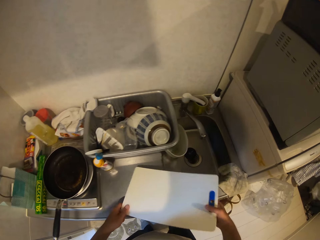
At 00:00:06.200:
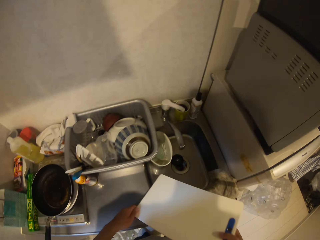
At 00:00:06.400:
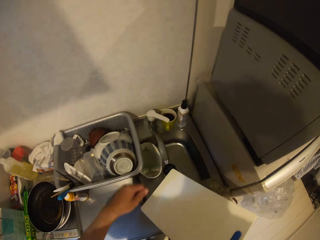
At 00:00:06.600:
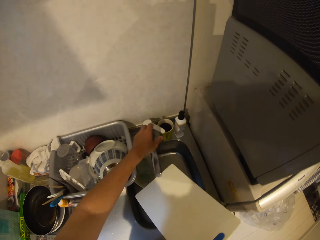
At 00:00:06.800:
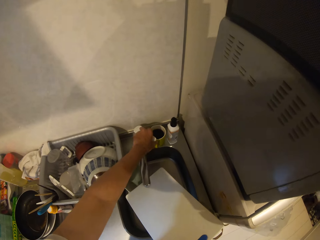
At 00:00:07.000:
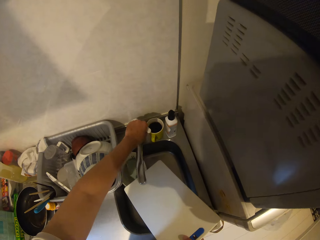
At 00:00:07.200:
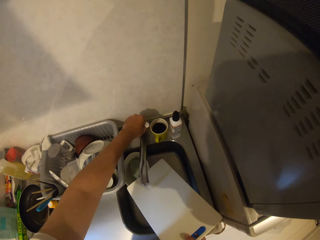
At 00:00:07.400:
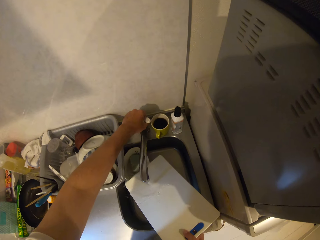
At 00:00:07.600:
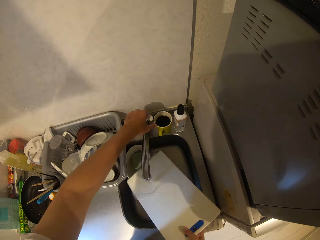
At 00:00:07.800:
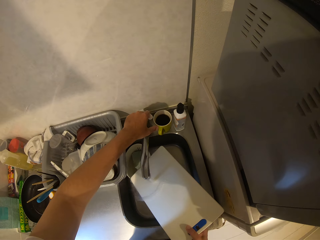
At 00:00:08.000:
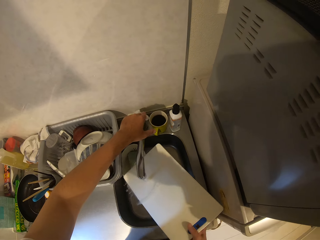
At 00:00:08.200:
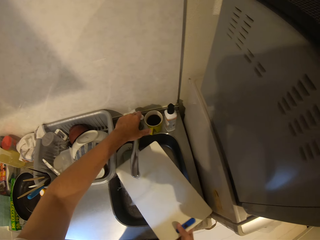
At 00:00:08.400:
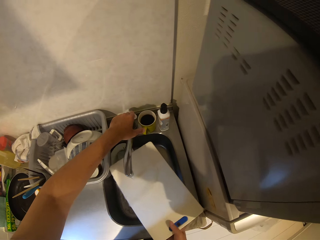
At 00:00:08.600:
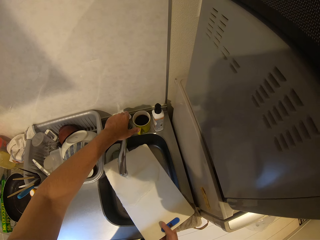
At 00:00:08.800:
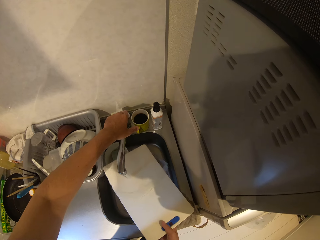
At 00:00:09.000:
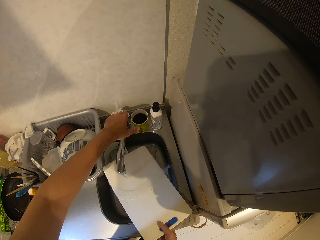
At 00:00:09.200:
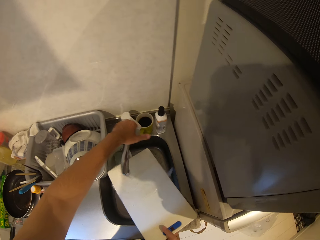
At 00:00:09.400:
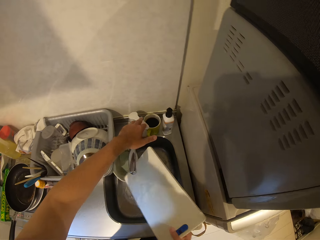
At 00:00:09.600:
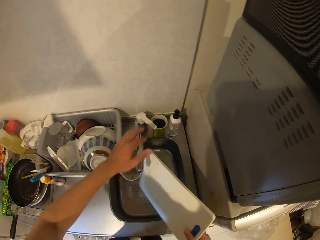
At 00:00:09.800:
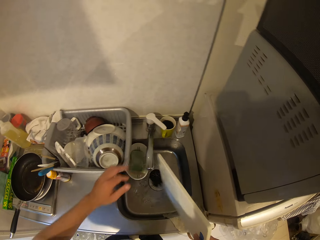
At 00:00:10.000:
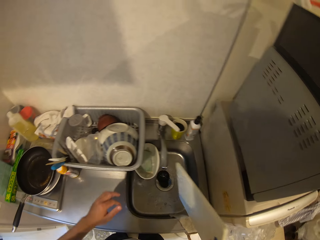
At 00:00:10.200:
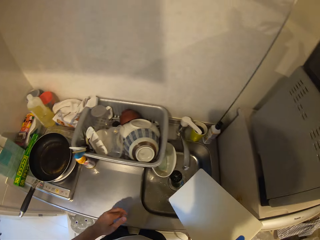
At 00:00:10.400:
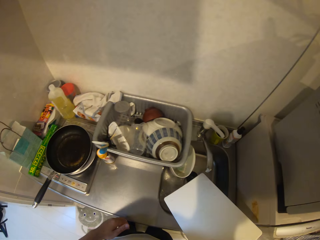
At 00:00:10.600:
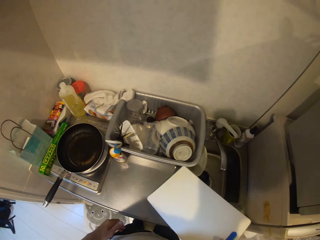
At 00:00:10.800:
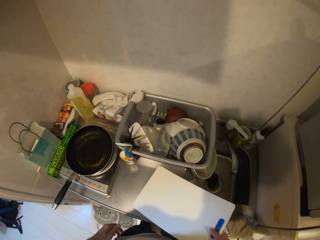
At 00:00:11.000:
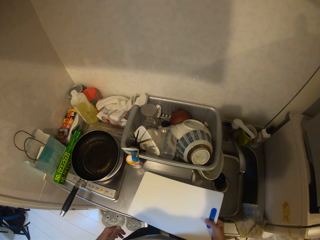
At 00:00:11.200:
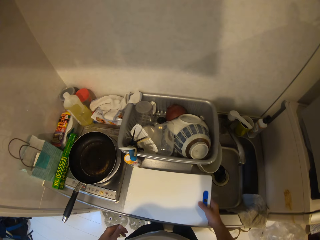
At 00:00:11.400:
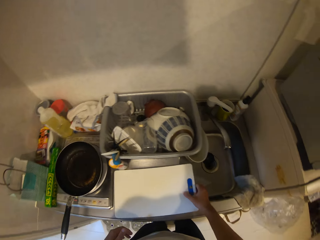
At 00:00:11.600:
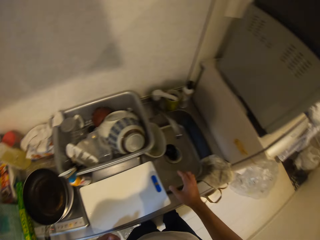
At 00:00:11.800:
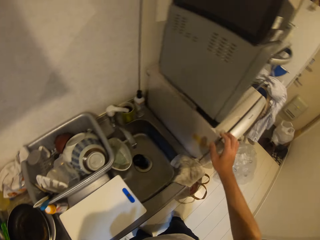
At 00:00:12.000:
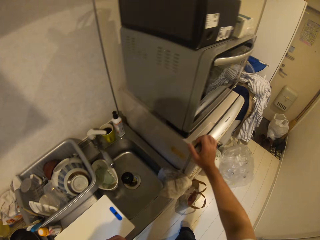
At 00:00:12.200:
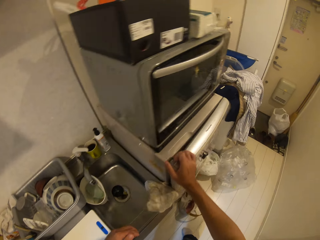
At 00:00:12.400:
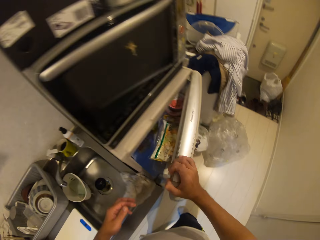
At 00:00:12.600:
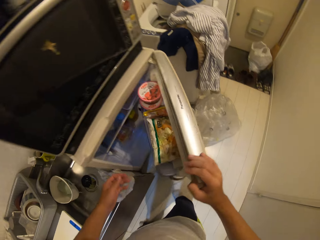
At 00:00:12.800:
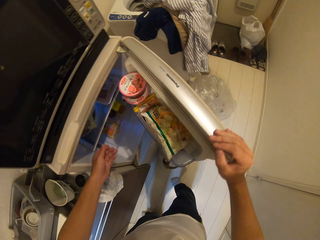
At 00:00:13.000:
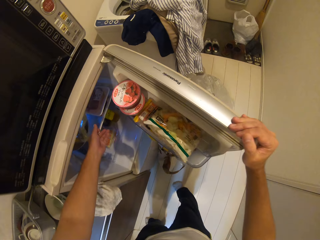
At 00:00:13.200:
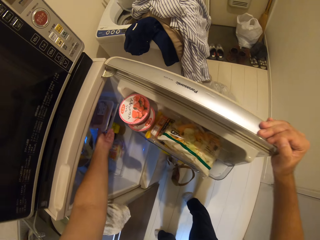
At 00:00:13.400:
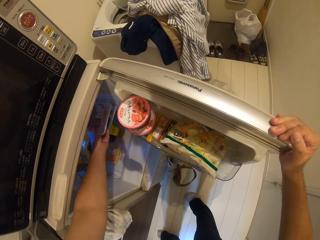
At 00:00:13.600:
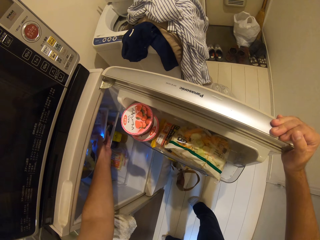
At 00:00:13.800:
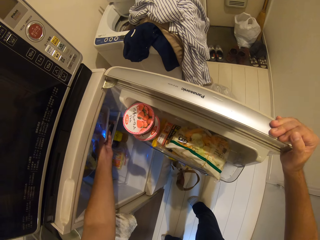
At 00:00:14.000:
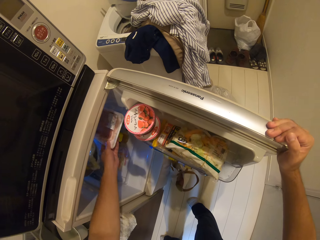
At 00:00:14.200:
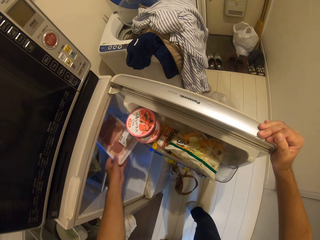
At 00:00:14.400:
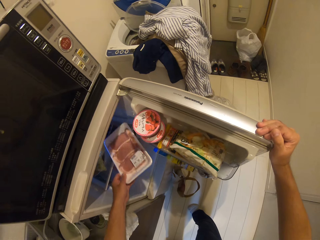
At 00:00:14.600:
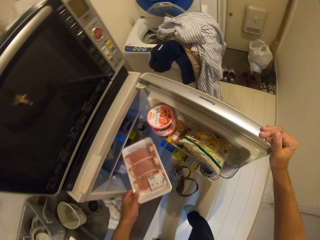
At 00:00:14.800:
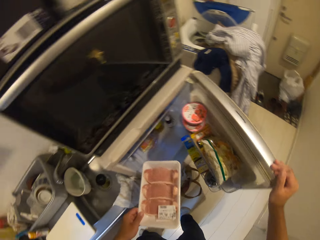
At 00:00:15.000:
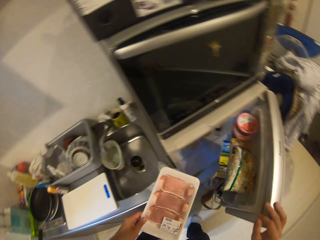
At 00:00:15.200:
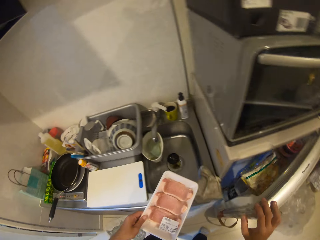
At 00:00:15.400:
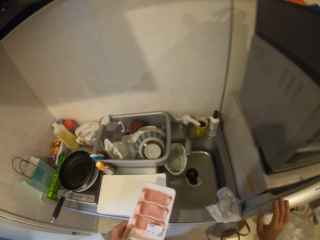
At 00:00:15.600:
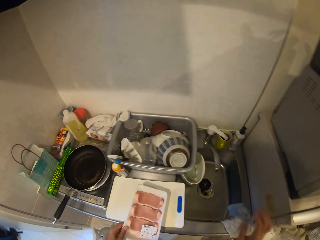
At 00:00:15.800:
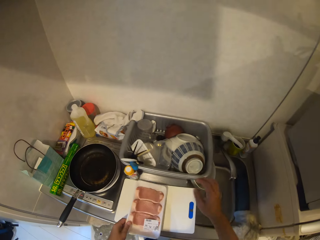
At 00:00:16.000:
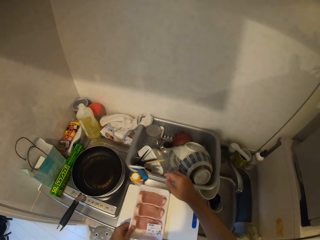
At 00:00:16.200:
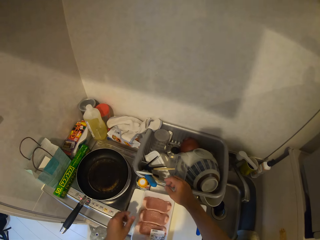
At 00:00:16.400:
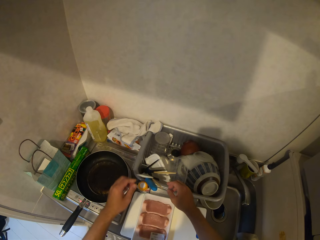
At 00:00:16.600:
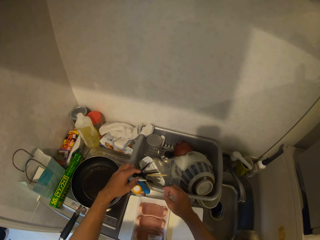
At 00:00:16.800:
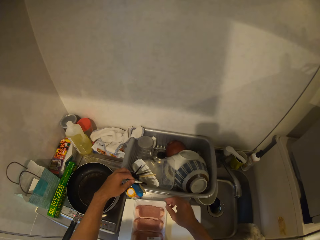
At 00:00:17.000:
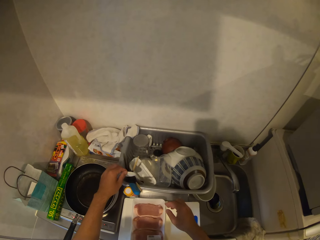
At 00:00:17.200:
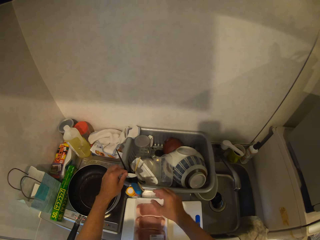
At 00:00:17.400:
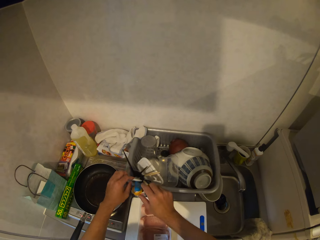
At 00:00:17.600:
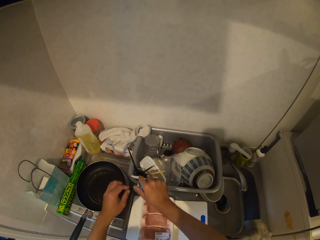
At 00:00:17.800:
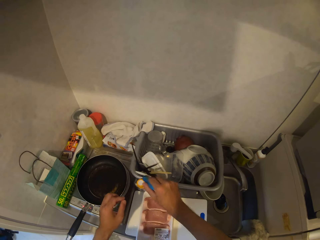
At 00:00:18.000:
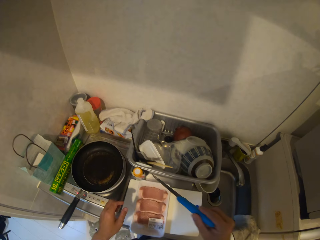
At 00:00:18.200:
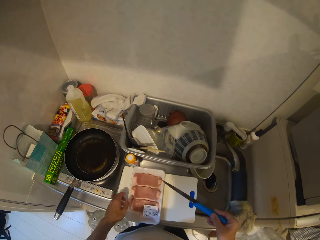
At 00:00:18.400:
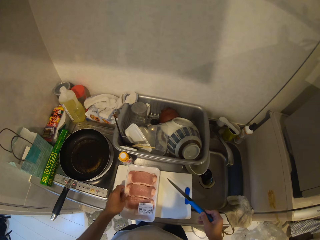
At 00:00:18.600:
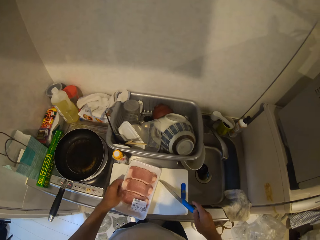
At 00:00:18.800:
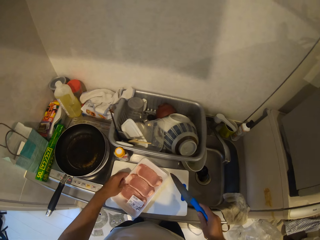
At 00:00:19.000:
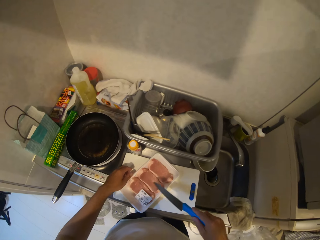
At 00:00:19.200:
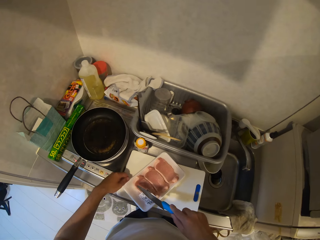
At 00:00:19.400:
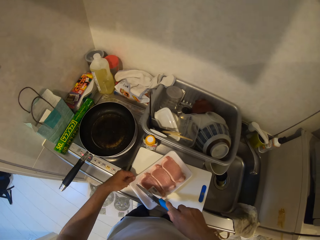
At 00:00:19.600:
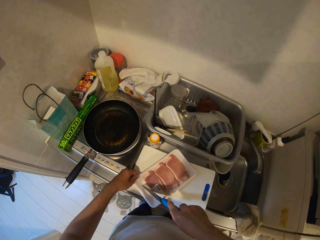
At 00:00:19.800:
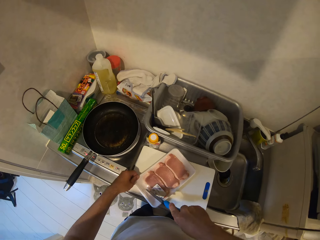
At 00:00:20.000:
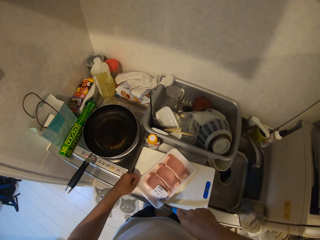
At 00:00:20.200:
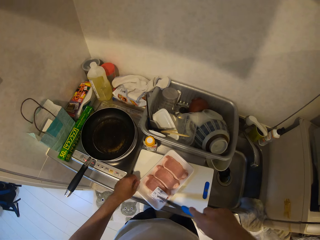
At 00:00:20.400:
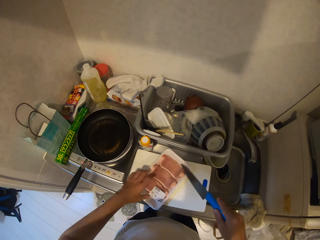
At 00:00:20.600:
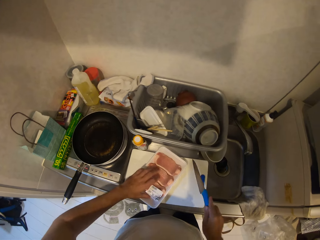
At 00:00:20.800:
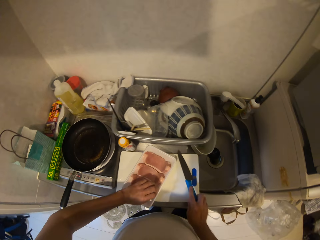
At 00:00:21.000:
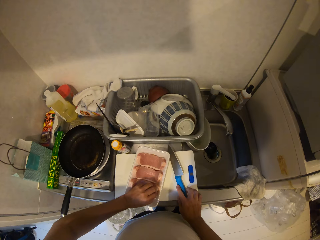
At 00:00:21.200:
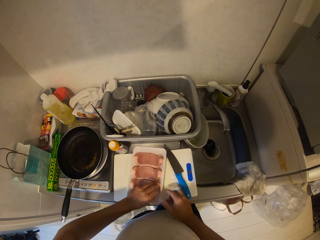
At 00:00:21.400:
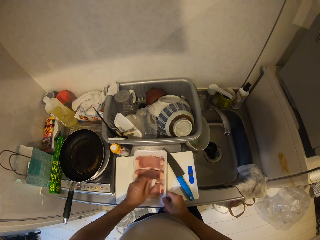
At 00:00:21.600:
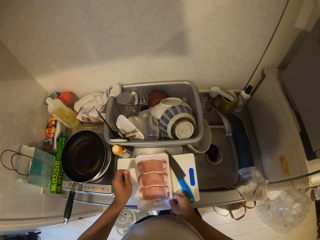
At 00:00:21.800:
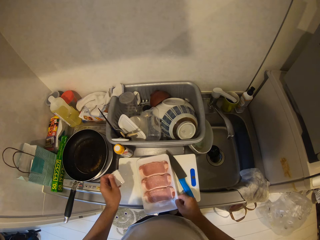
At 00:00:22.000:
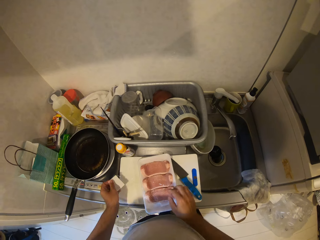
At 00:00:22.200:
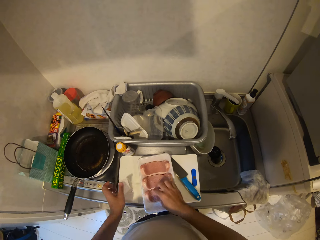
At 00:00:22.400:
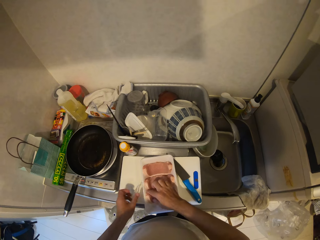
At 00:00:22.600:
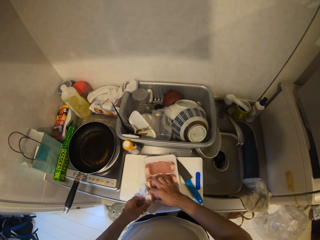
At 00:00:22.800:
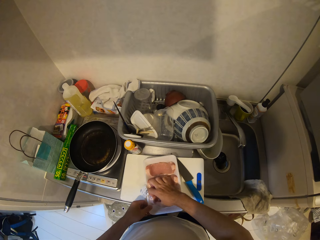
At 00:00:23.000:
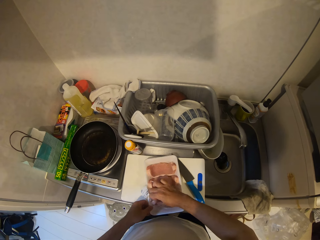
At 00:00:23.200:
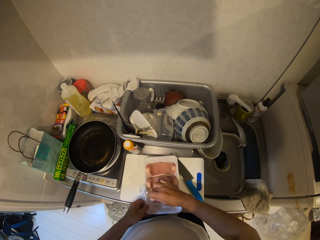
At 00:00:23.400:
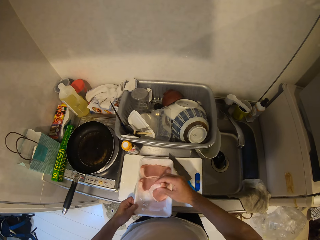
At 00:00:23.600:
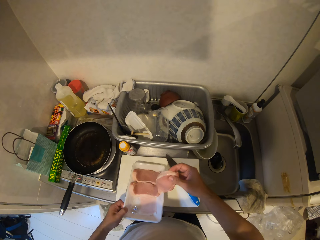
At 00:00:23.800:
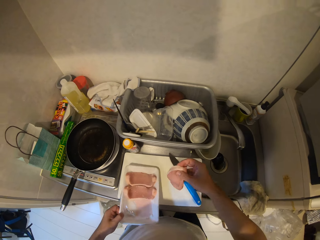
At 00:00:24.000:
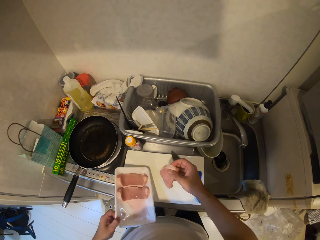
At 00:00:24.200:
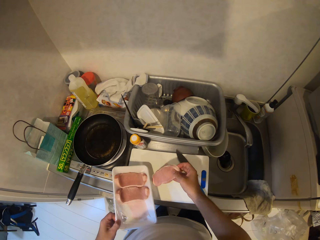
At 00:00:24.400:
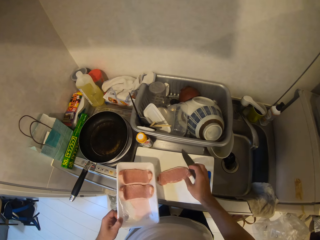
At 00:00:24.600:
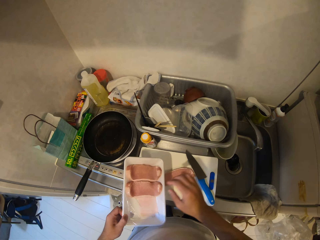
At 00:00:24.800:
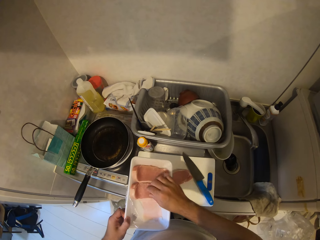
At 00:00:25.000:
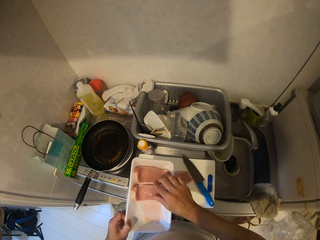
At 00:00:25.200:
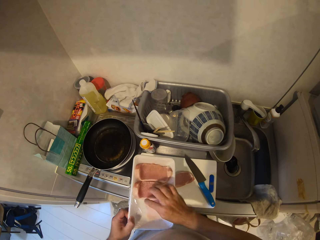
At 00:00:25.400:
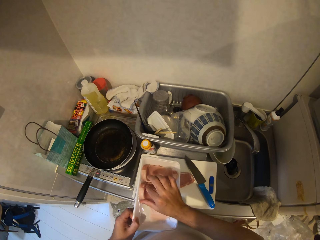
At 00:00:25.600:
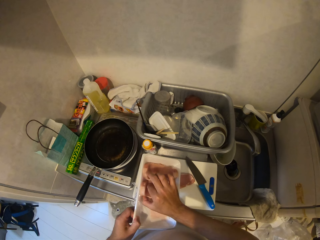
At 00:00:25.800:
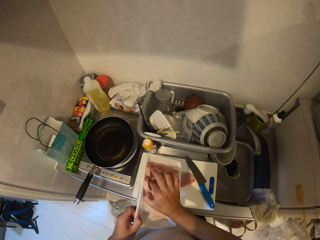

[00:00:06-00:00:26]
The camera wearer lifts up the chopping board from a kitchen worktop. He turns on a tap with his left hand, rinses the chopping board under running water in a kitchen sink and closes the tap. He drops the chopping board on the kitchen worktop. He opens a refrigerator, removes a pack of meat from the refrigerator and closes the refrigerator. He drops the pack of meat in his left hand on the kitchen worktop. He moves his hands towards a plate tray. He touches a spoon with his left hand. He removes a knife from the plate tray with his right hand. He cuts the pack of meat with the knife. He opens the pack of meat with his left hand. He drops the knife on the chopping board. He picks up a slab of meat from the pack with his right hand. He lifts up the pack of meat from the chopping board with his left hand. He drops the slab of meat on the chopping board. He picks up a slab of meat from the pack of meat with his right hand.
